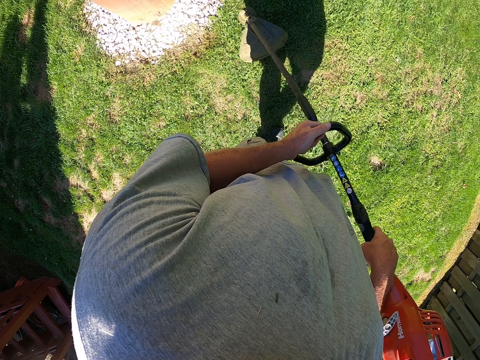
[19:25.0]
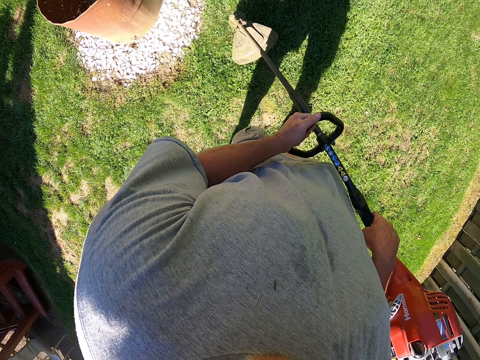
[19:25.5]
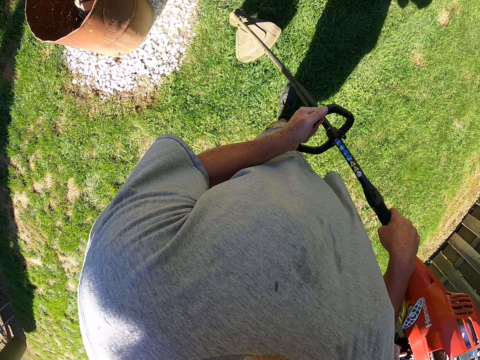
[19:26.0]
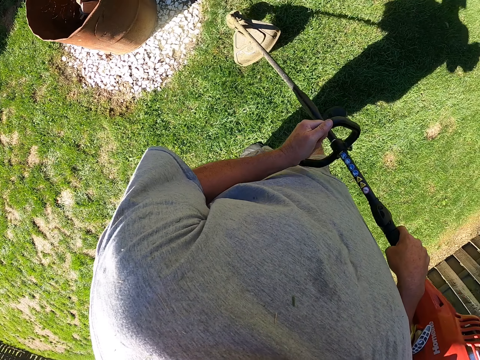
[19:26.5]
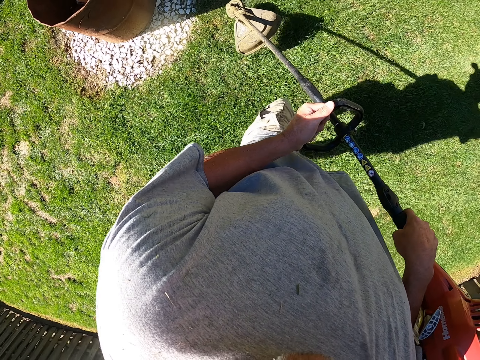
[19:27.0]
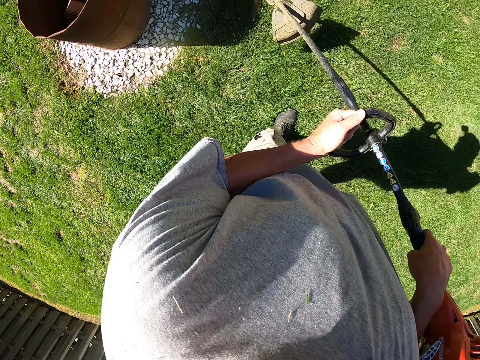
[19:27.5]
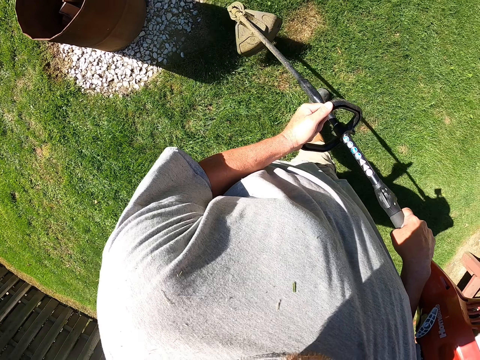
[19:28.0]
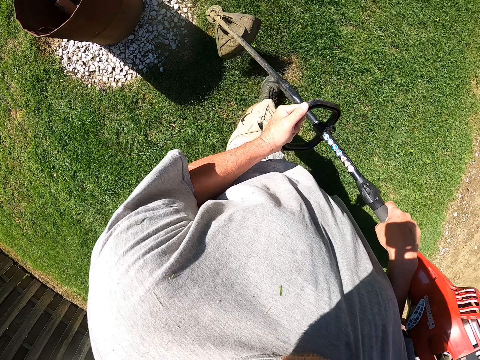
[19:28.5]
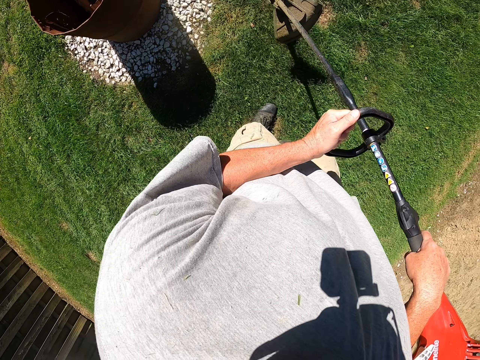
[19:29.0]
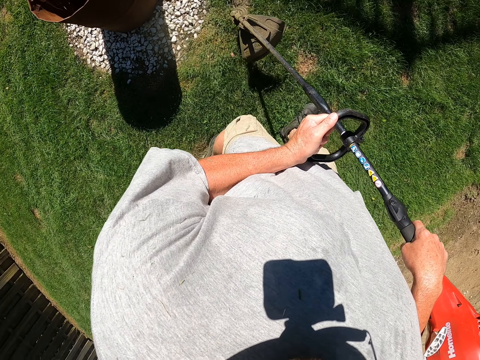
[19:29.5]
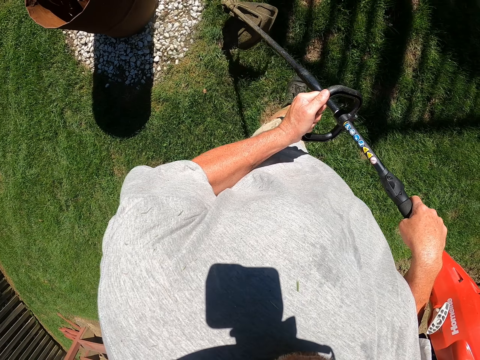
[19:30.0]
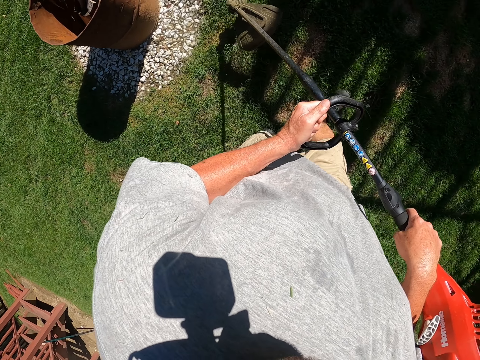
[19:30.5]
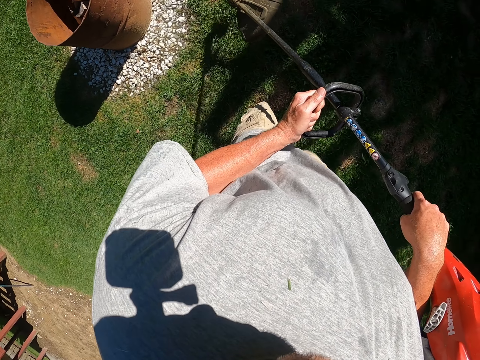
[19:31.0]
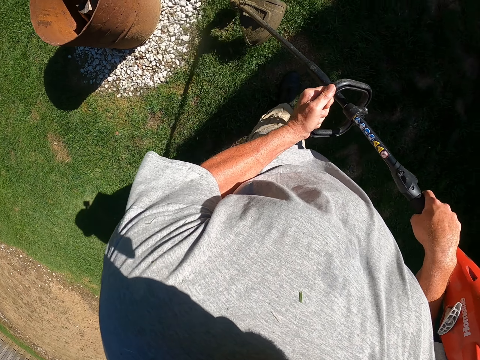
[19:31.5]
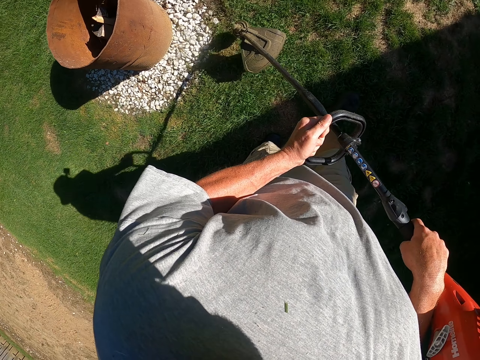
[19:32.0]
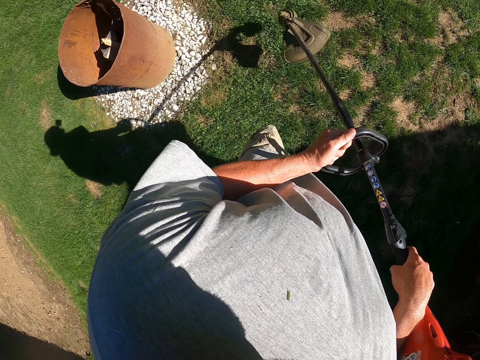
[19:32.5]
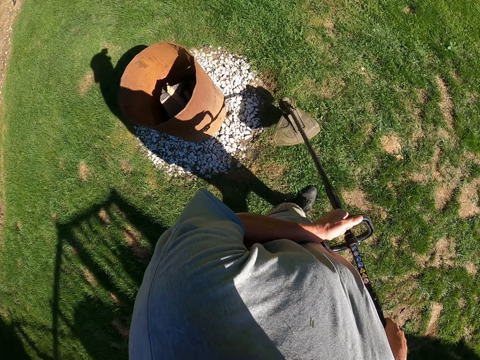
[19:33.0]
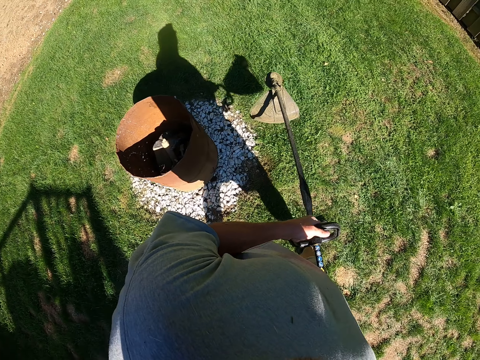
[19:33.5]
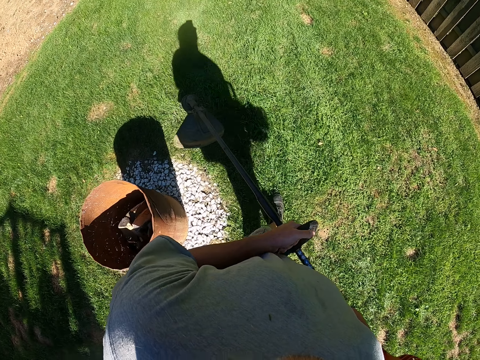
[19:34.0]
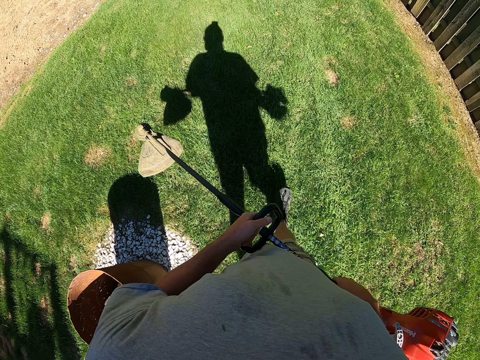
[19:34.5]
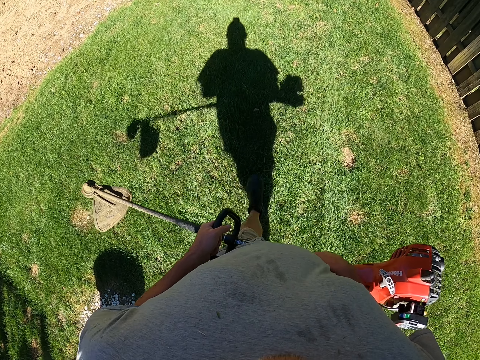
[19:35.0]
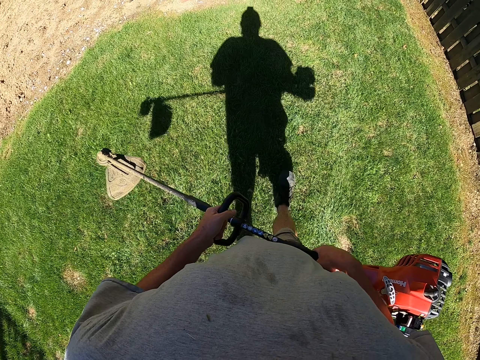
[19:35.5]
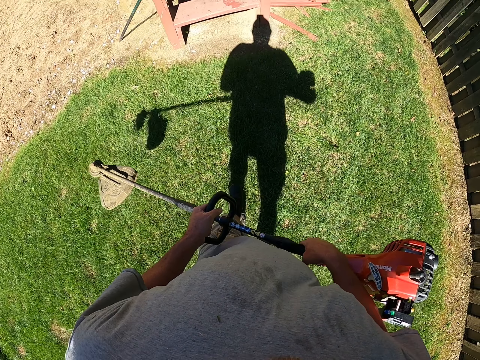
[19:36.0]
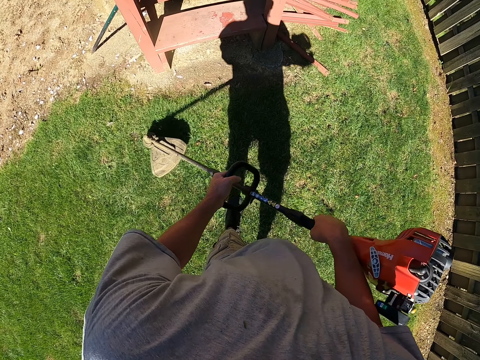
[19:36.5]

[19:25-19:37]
The camera wearer cuts grass with a grass cutter. They cut grass with the grass cutter again. They walk around the garden. They cut grass with the grass cutter repeatedly. They walk around the garden.

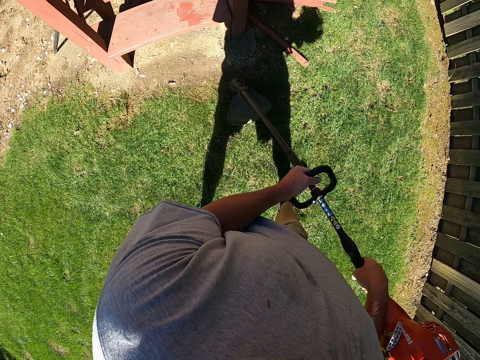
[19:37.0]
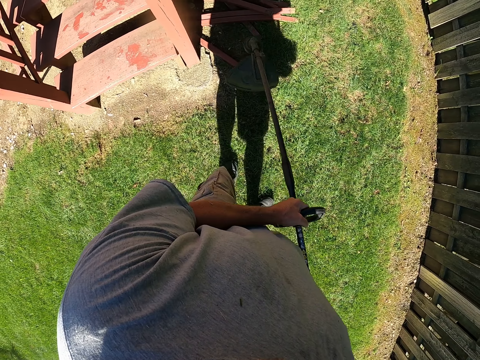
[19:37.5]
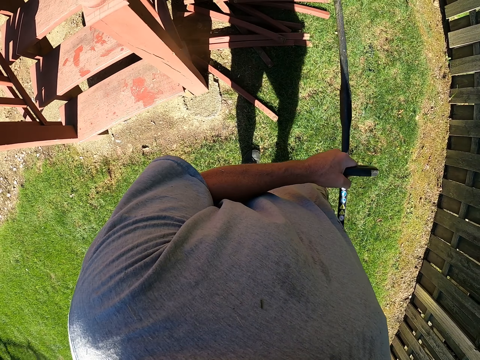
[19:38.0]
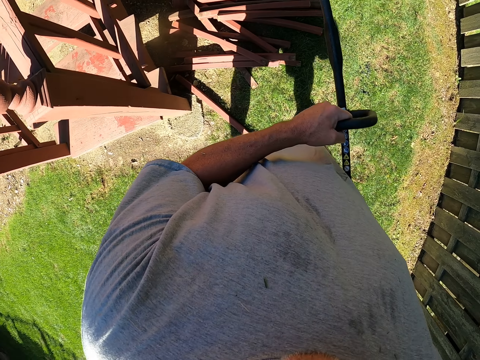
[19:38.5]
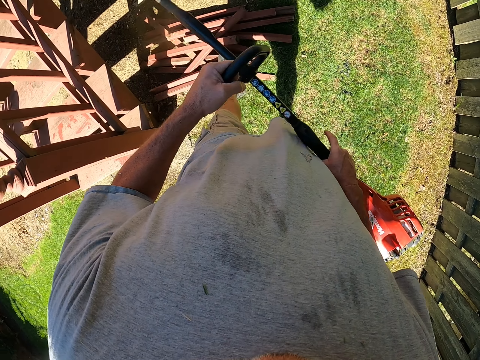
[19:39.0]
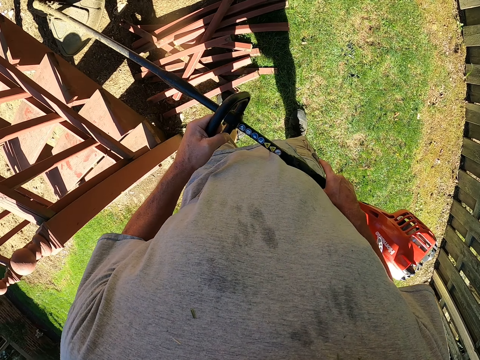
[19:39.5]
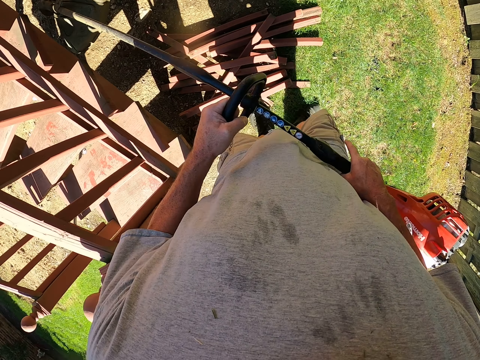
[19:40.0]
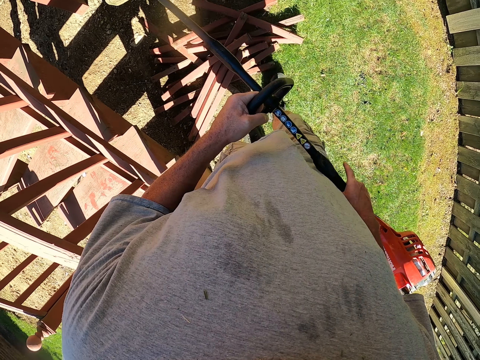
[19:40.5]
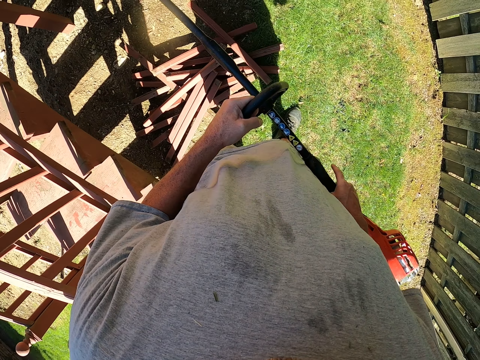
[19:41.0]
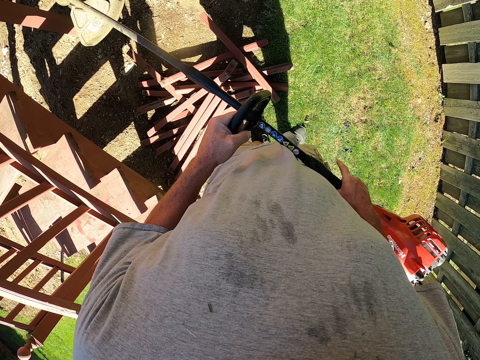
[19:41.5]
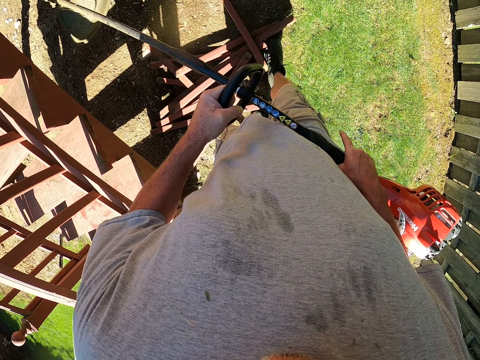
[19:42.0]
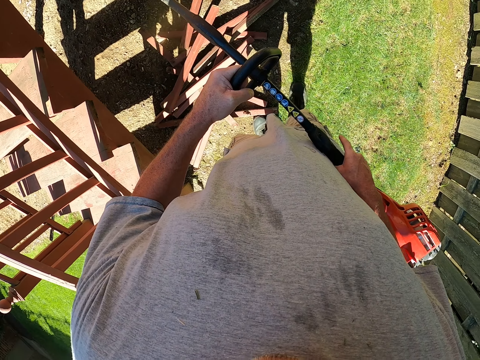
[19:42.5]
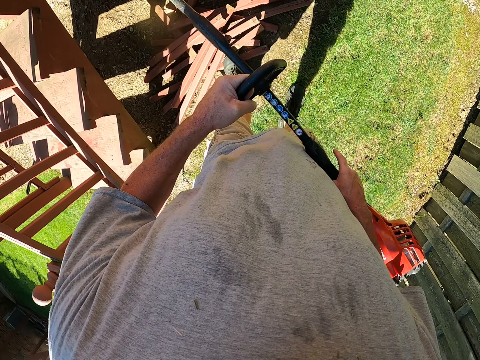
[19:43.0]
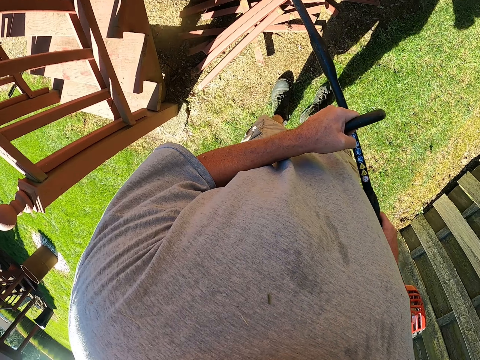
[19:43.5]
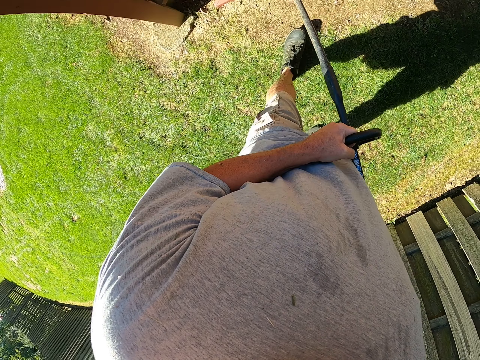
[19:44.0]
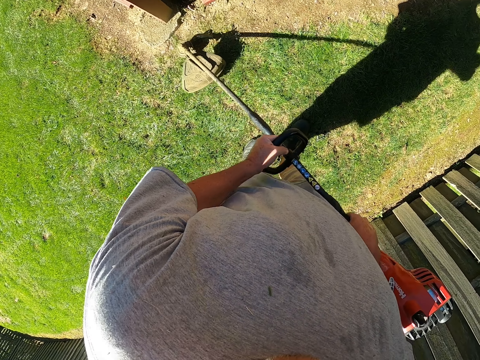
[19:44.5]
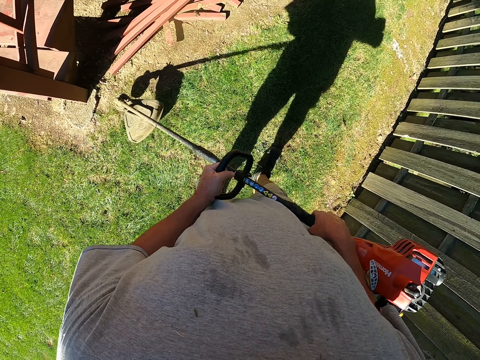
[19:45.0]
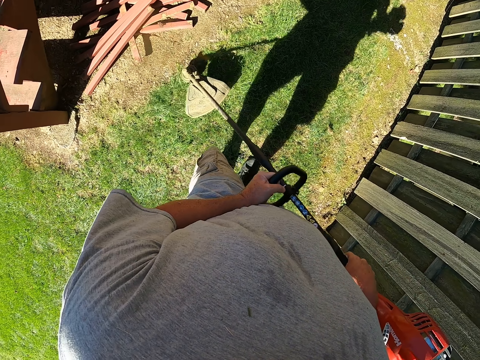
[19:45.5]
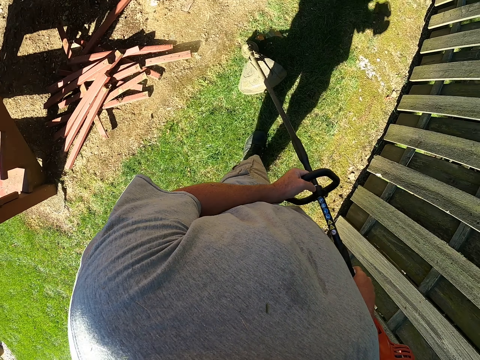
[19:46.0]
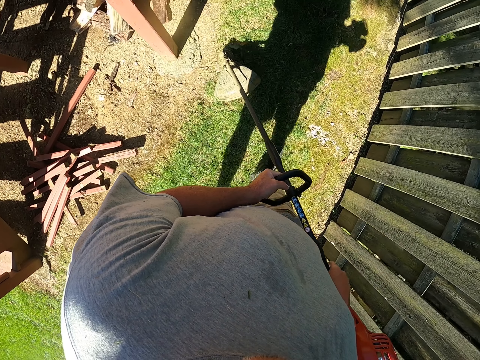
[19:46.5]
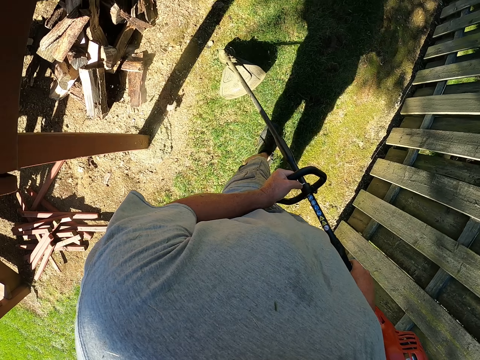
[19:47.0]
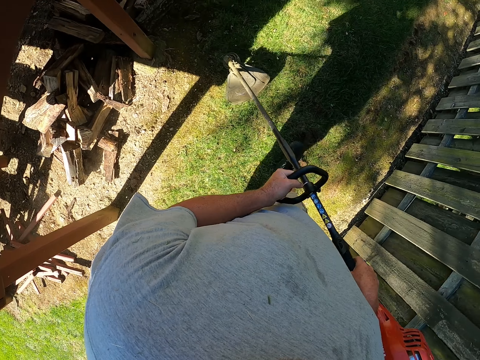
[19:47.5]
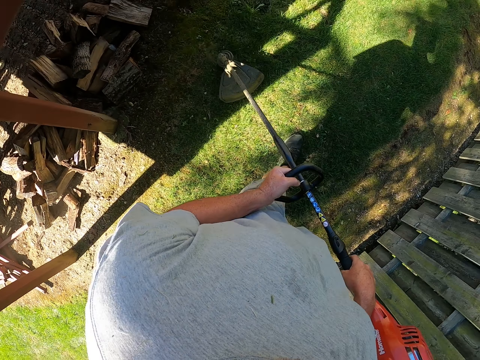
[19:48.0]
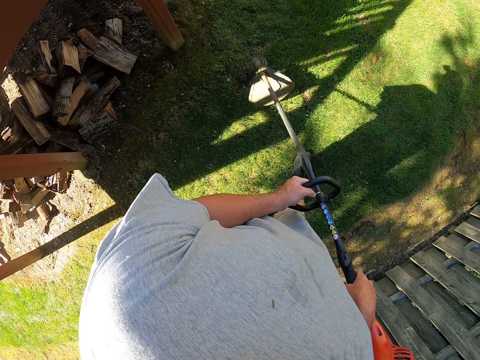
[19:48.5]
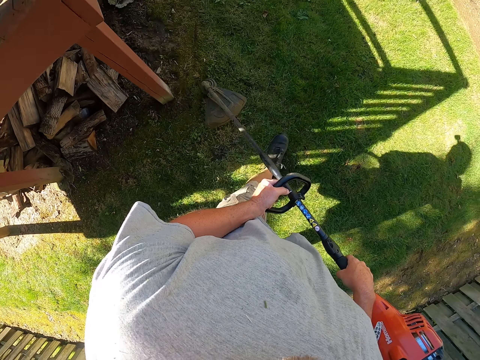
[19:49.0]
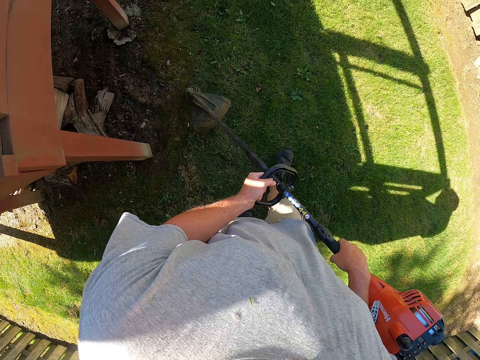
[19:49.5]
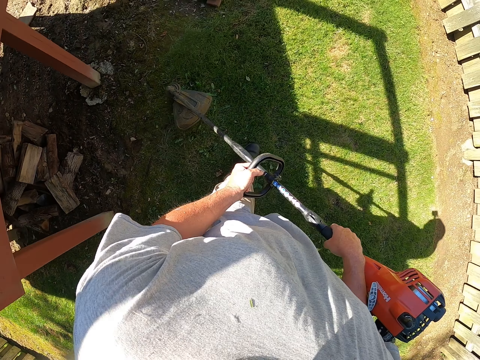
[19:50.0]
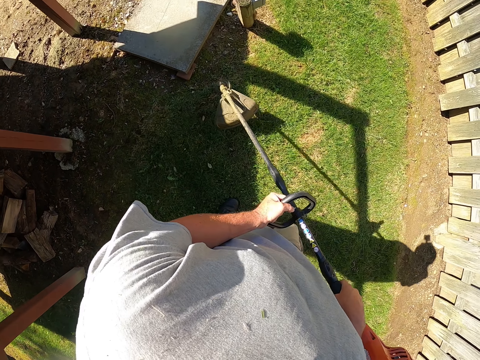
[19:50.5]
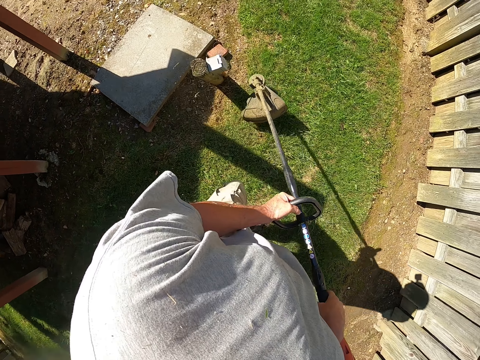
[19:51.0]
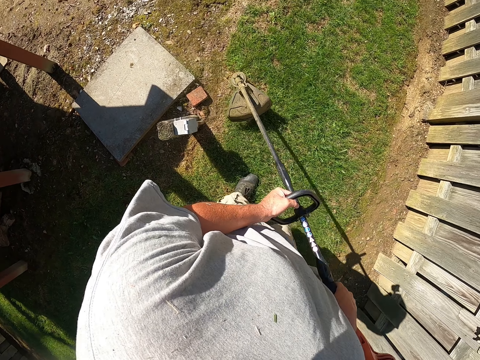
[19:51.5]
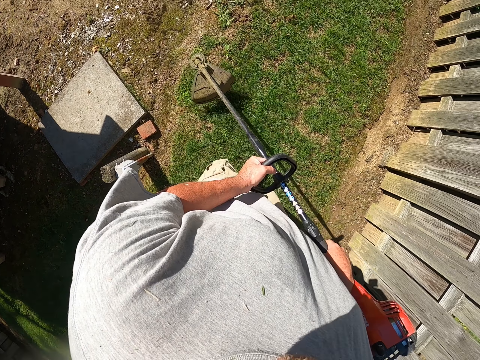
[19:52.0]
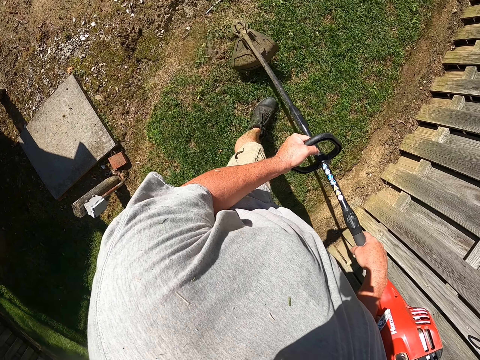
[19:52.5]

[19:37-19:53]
The camera wearer cuts the grass using the lawn mower or grass cutter. They move the woods. They kick pieces of wood repeatedly. They cut grass with the grass cutter. They walk around the garden. They cut grass with the grass cutter again.
